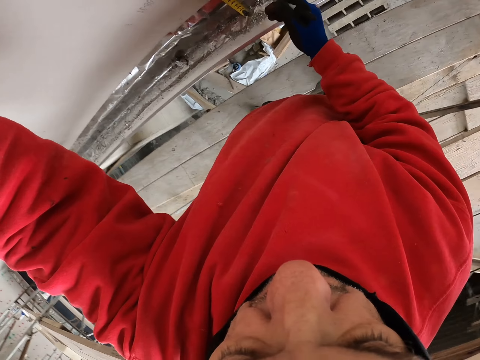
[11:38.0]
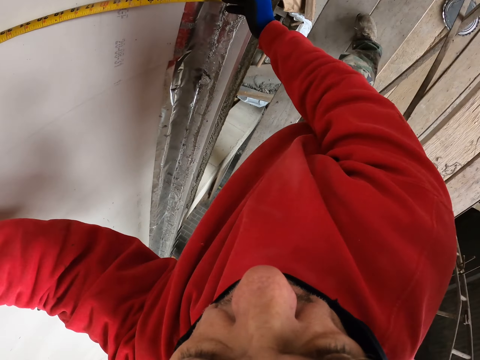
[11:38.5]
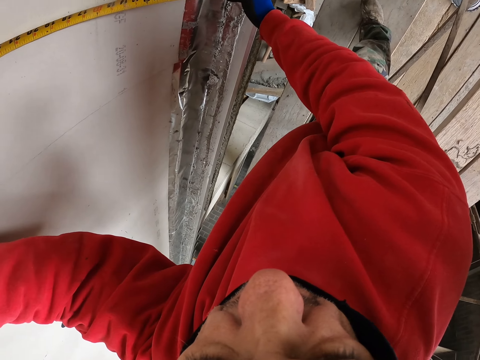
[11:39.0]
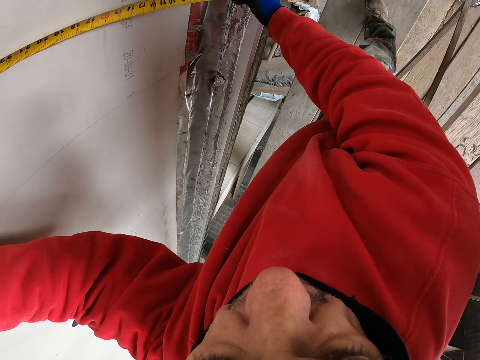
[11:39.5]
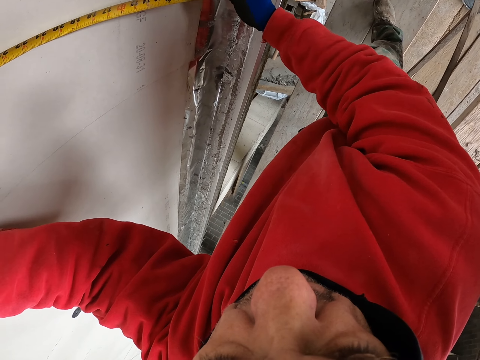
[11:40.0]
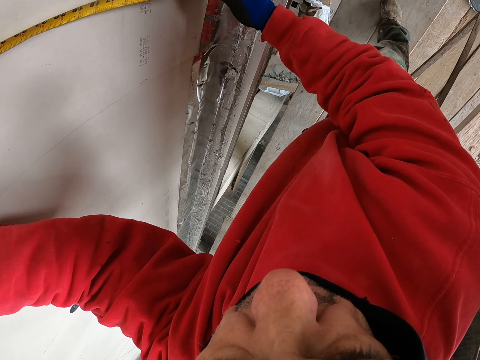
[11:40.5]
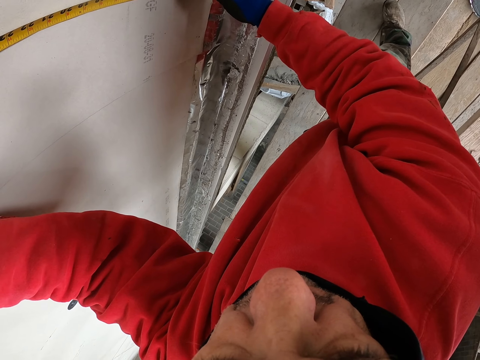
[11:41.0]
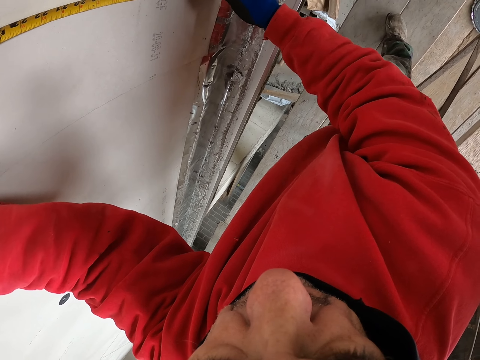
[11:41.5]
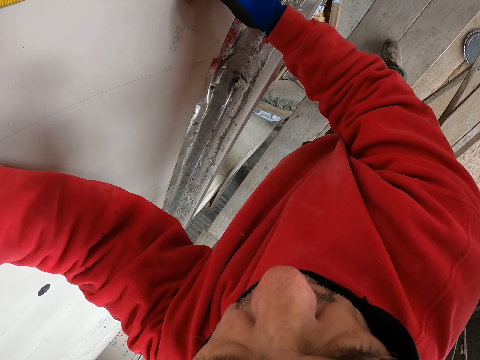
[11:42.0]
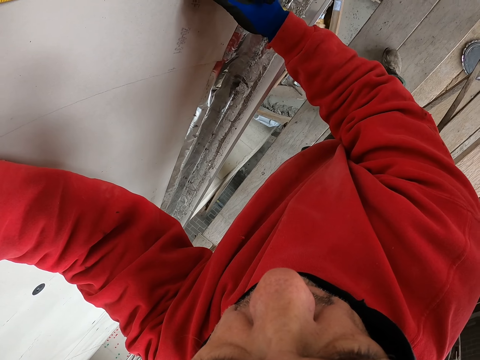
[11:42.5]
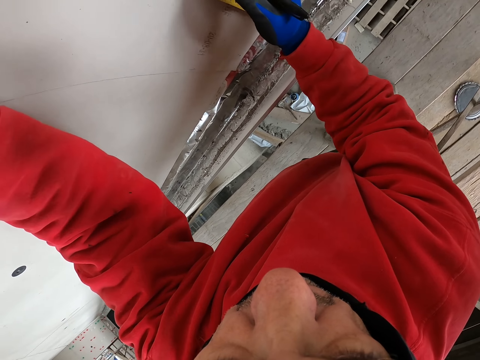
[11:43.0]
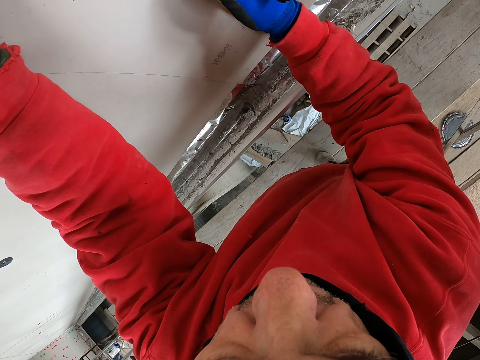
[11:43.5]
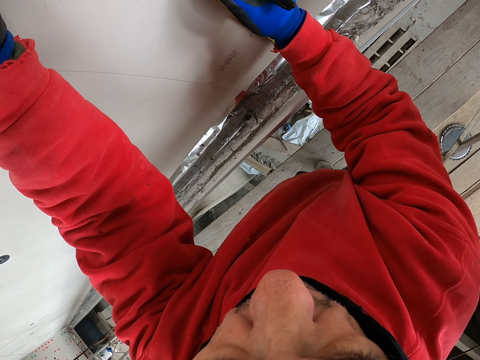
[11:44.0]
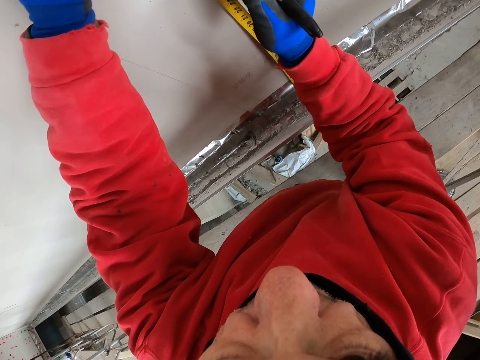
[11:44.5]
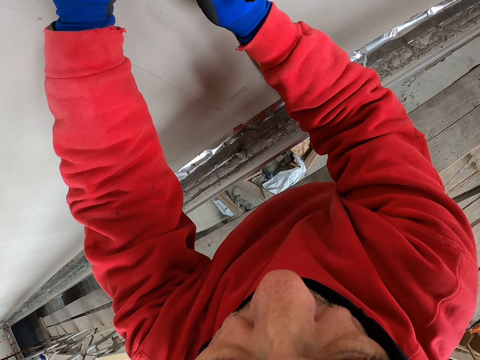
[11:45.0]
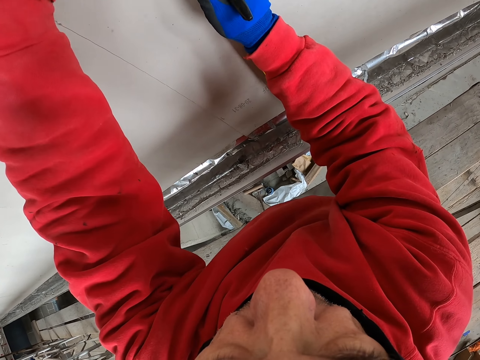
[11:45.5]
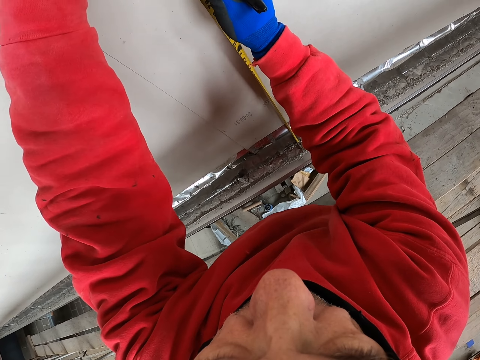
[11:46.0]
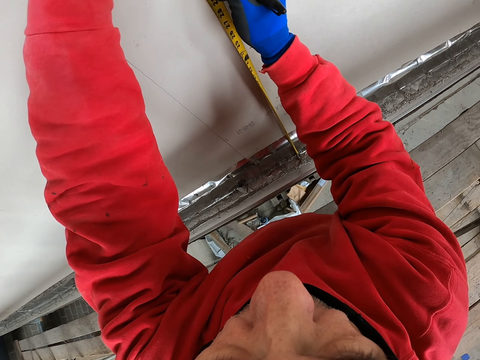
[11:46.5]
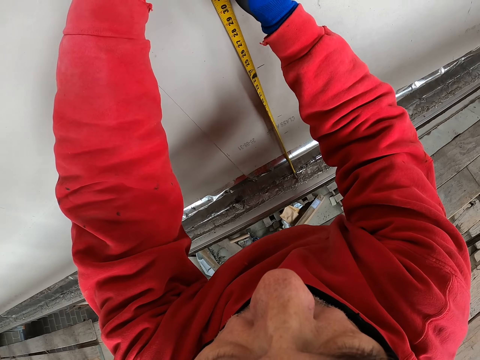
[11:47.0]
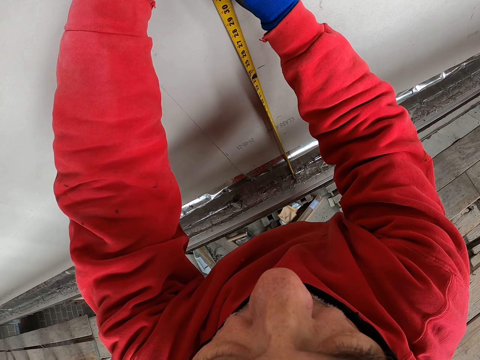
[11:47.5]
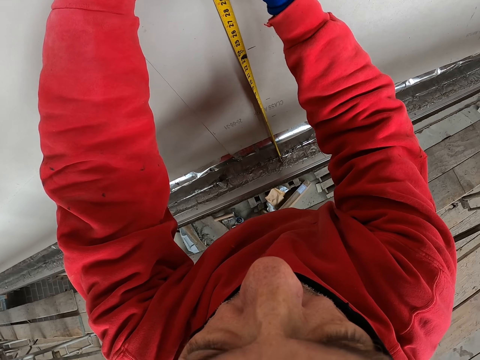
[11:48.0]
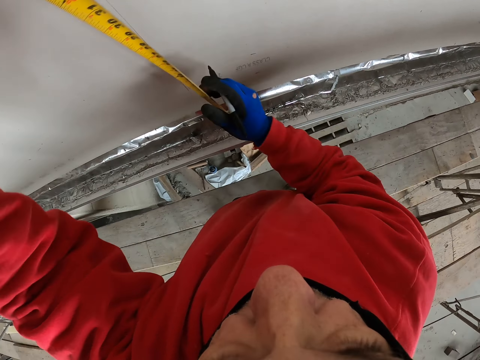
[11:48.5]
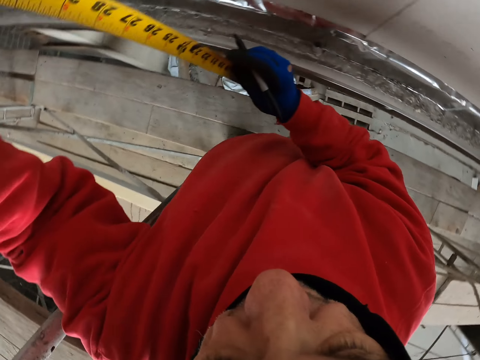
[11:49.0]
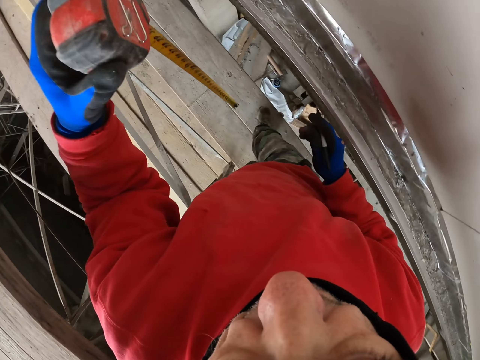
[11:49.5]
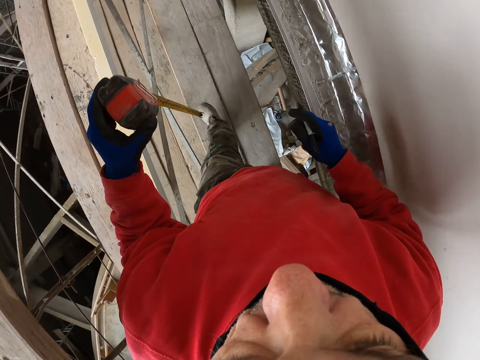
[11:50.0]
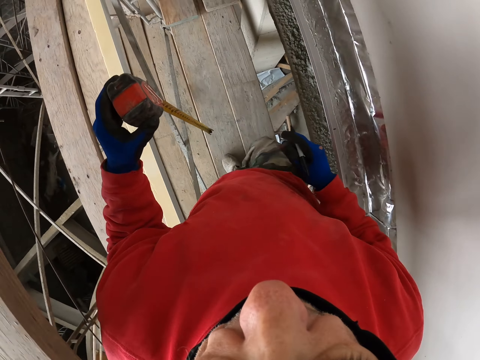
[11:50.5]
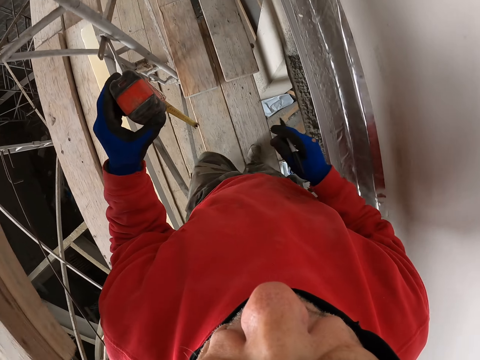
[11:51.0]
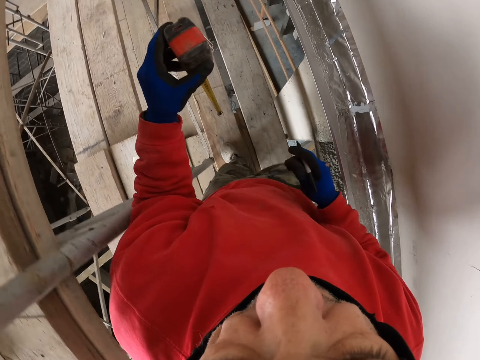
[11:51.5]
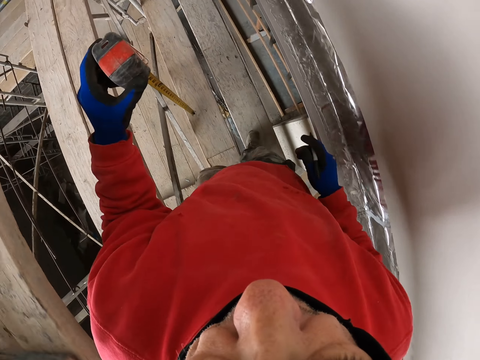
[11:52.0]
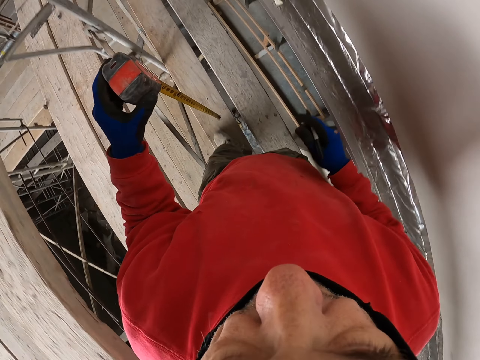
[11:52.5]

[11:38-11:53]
The camera wearer pulls the tape measure. They mark on the wall with the pencil. They walk a few steps.

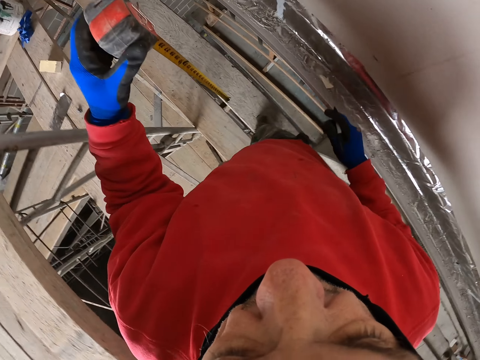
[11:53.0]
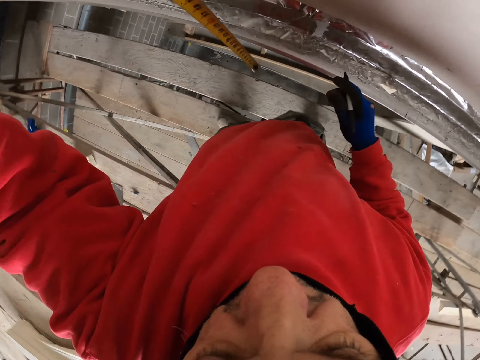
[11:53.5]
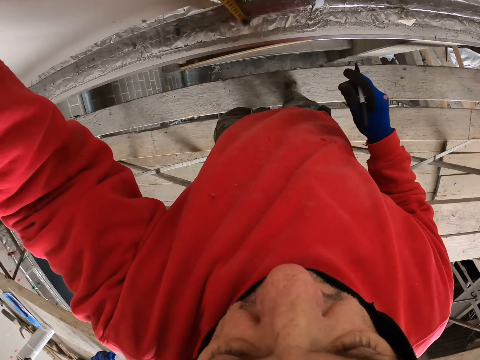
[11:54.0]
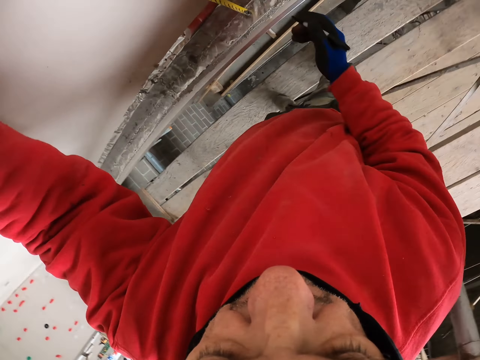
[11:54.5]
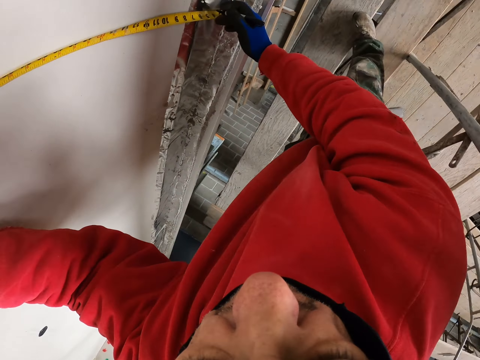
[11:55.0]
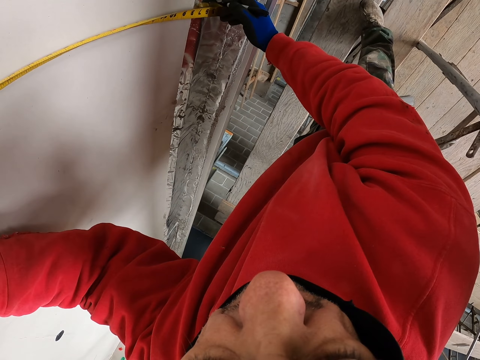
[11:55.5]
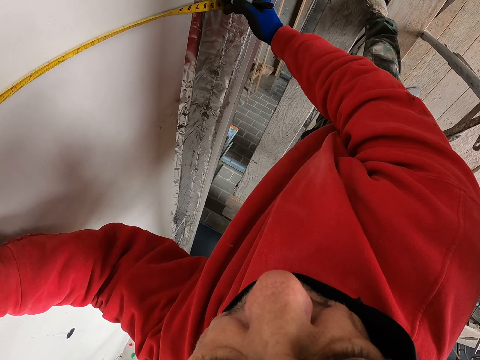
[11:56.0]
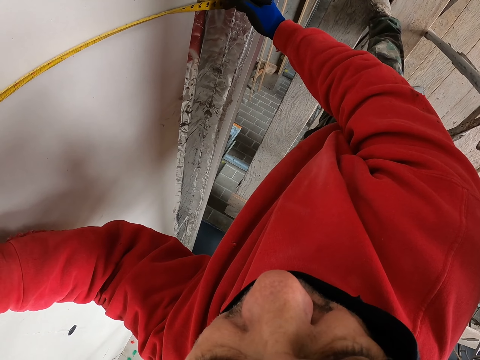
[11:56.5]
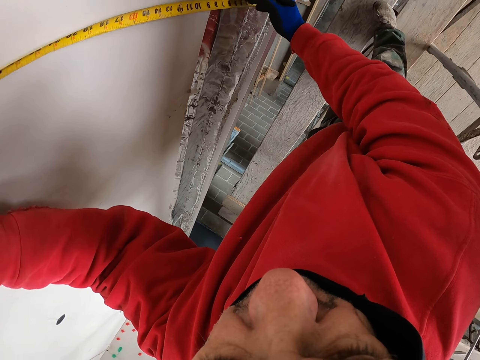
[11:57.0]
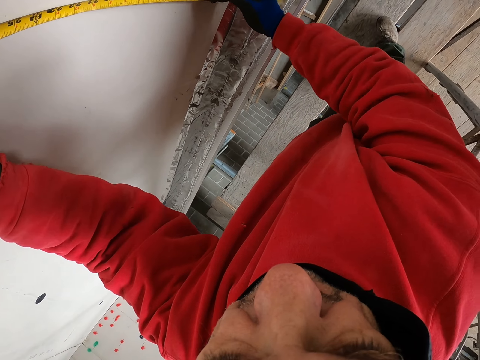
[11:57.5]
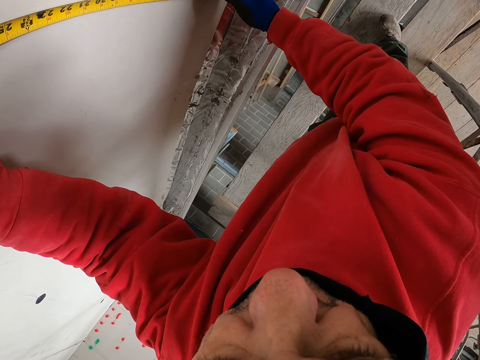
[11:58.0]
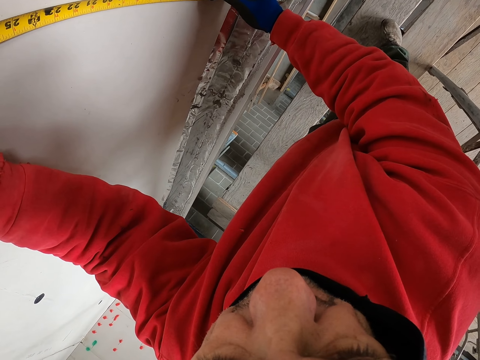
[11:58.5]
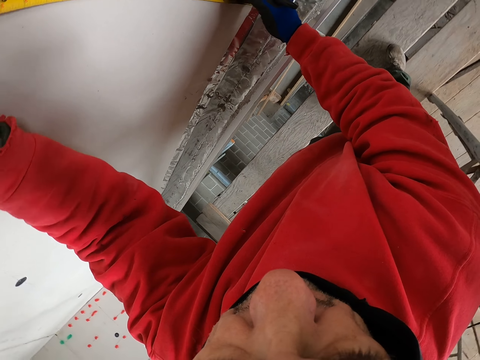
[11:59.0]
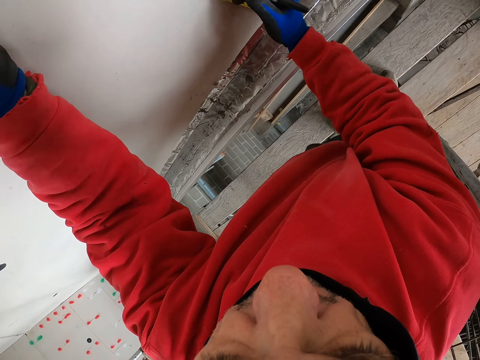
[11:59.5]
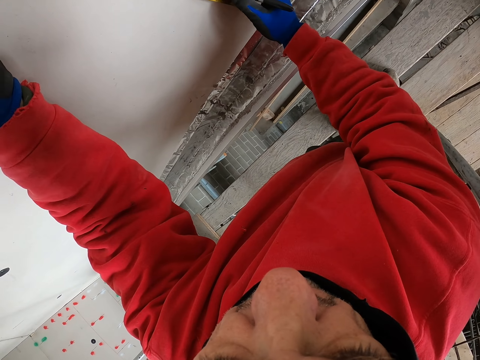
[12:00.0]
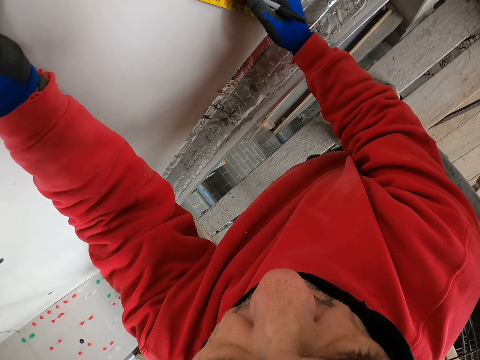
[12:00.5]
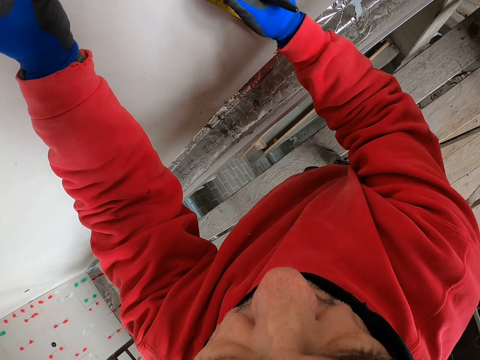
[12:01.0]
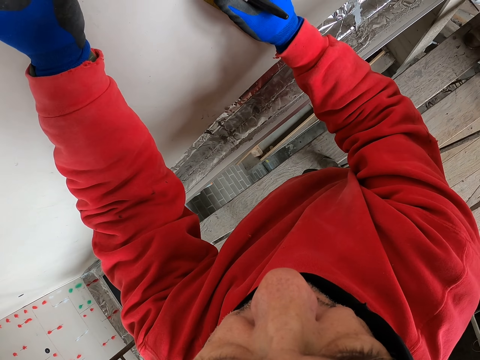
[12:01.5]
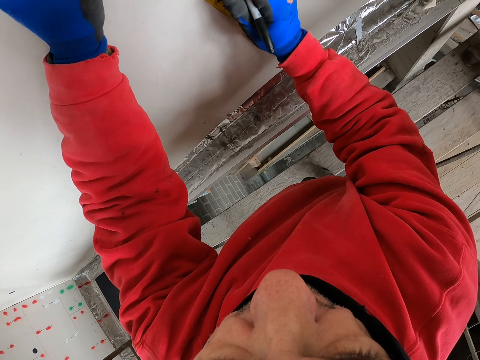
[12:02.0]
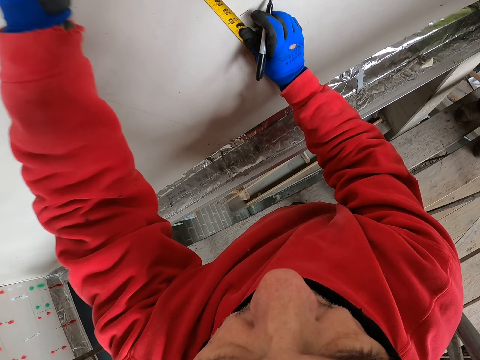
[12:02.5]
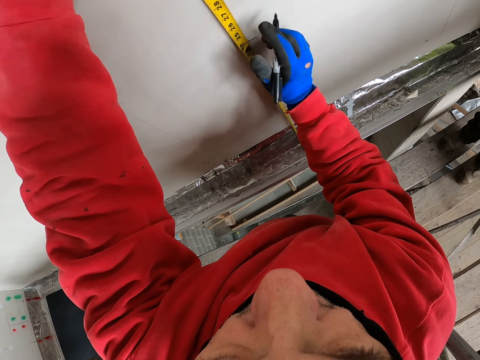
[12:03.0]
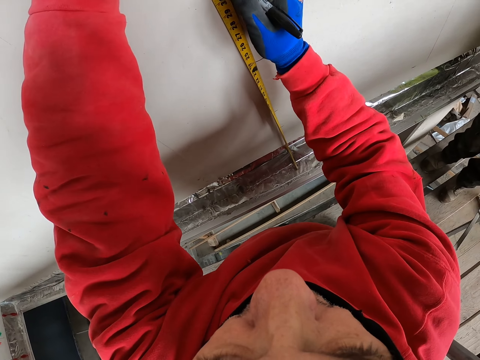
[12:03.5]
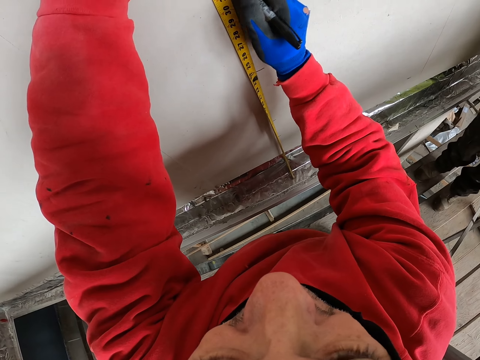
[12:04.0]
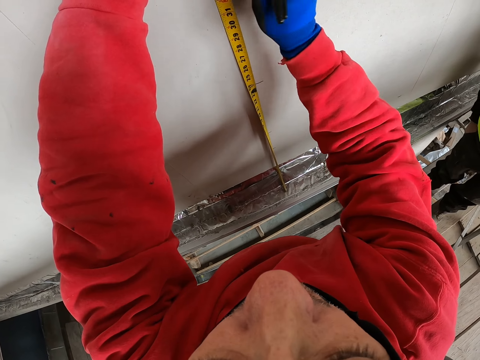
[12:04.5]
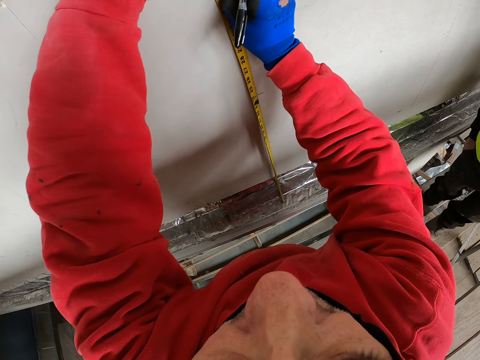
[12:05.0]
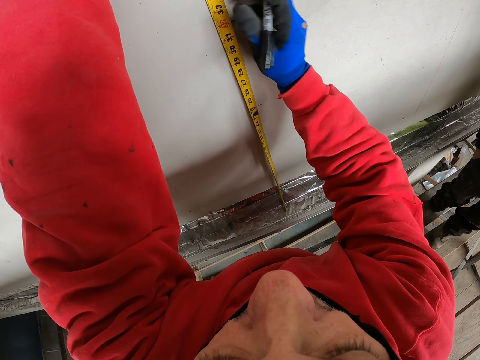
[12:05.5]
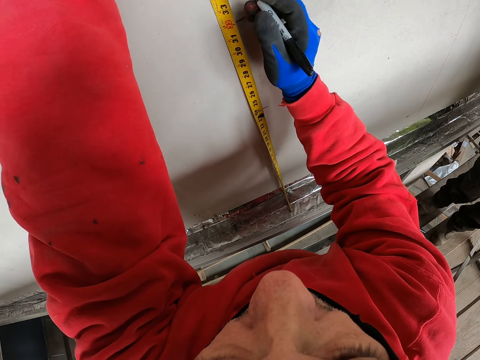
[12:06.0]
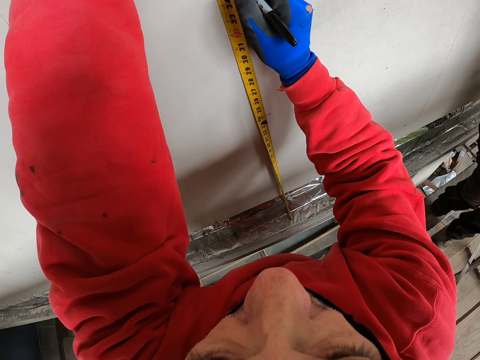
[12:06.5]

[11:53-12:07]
The camera wearer measures the wall with the tape measure. They mark on the wall with the pencil.
